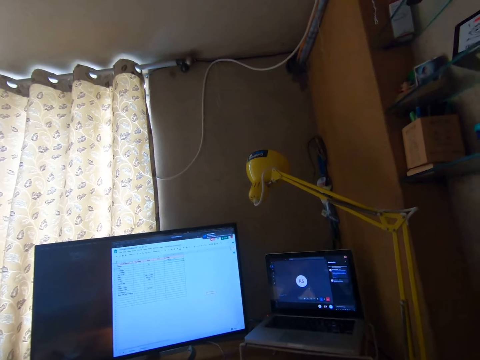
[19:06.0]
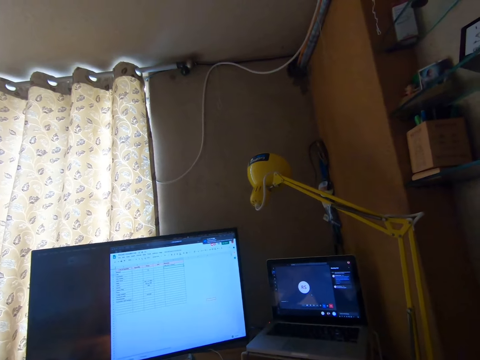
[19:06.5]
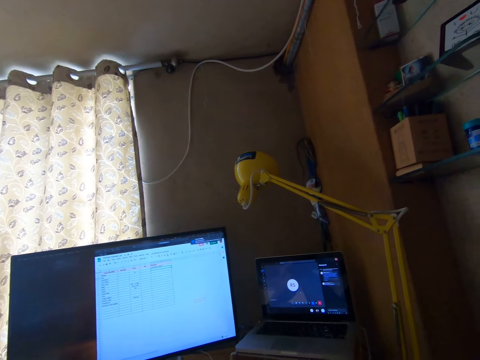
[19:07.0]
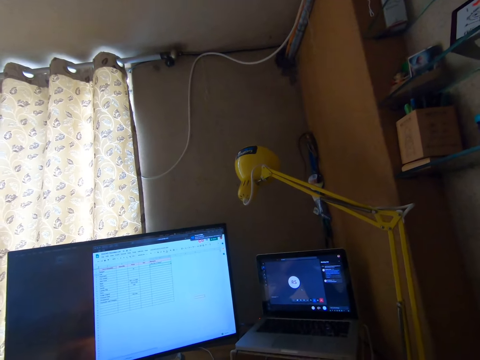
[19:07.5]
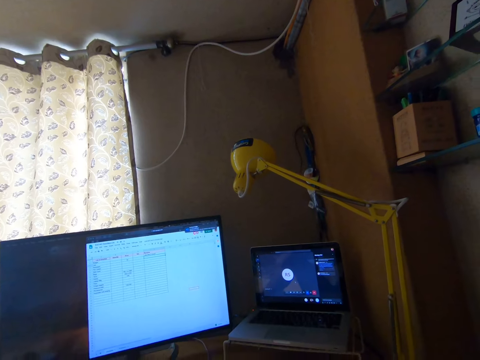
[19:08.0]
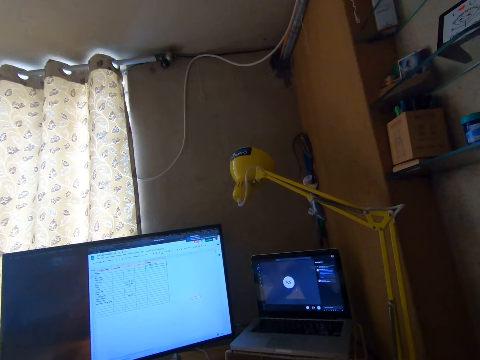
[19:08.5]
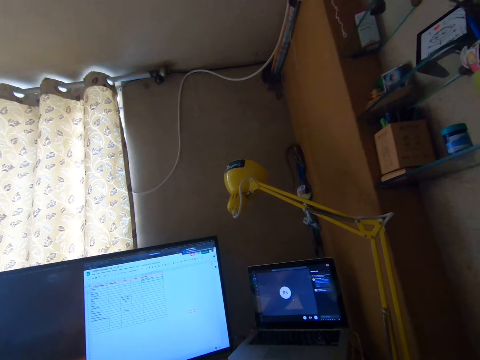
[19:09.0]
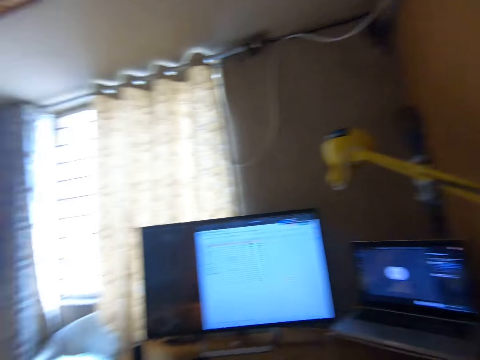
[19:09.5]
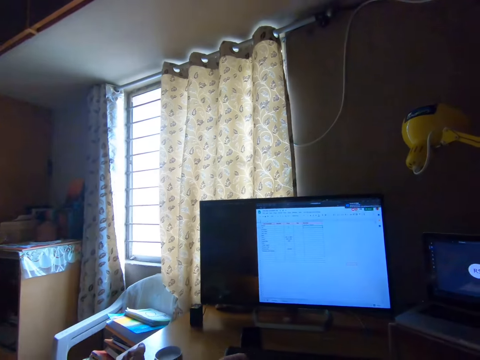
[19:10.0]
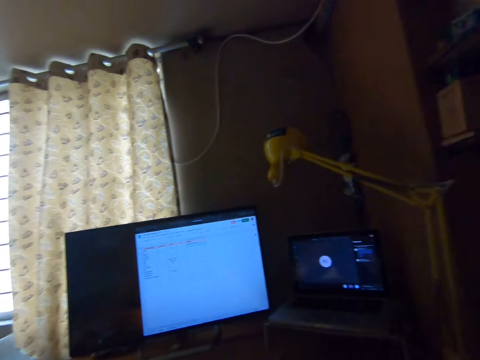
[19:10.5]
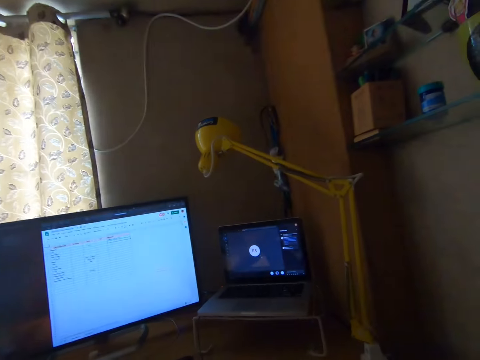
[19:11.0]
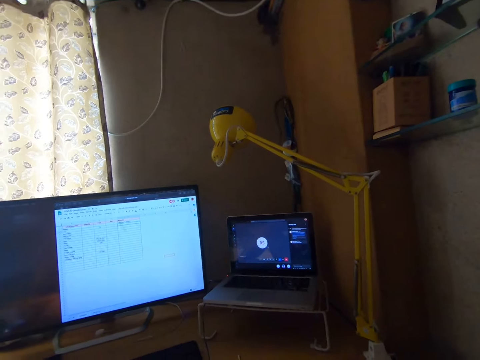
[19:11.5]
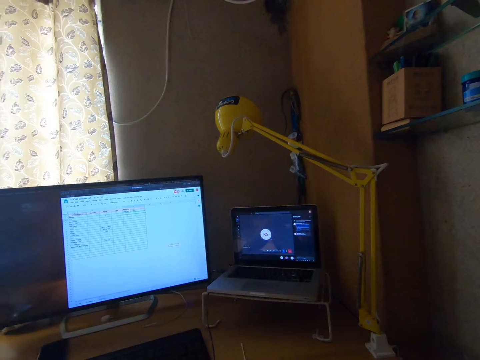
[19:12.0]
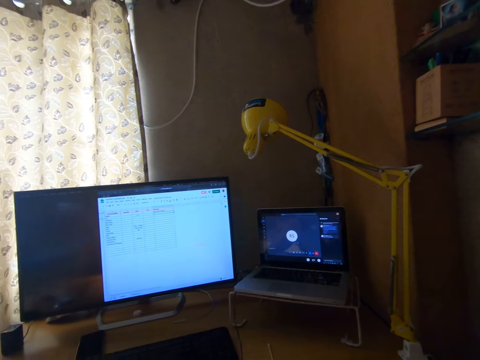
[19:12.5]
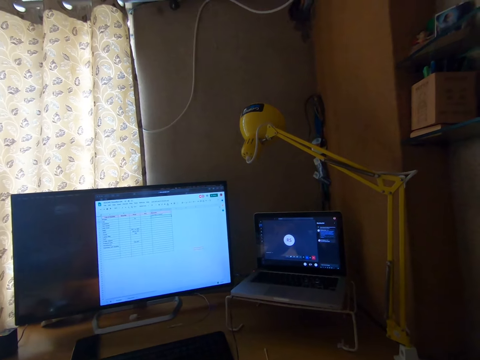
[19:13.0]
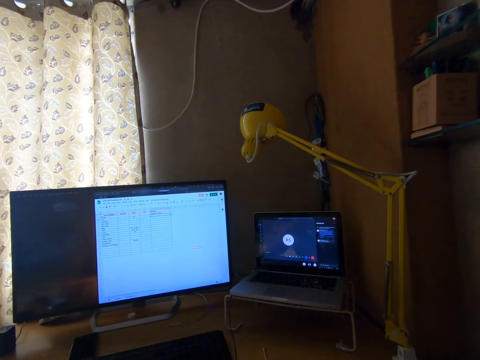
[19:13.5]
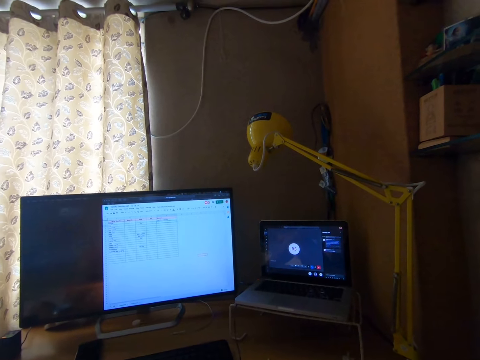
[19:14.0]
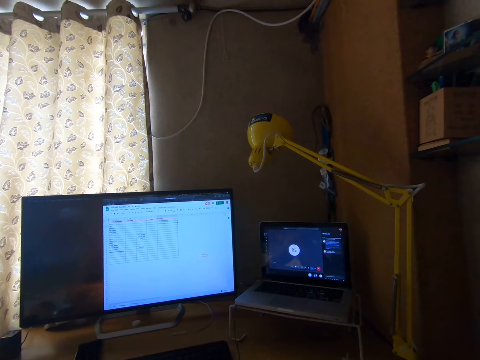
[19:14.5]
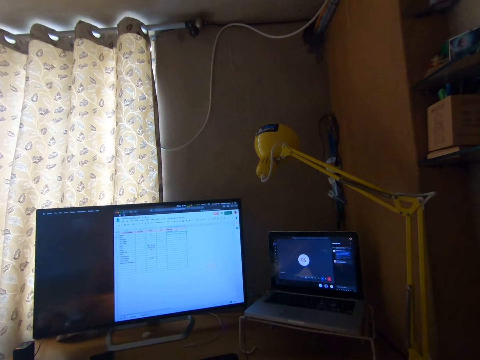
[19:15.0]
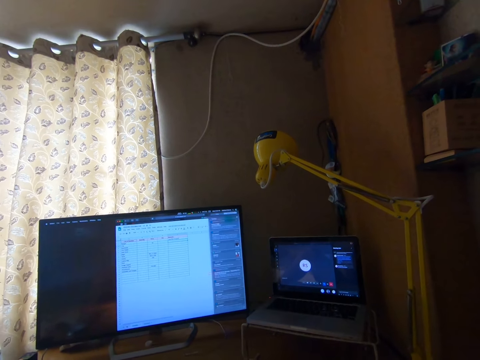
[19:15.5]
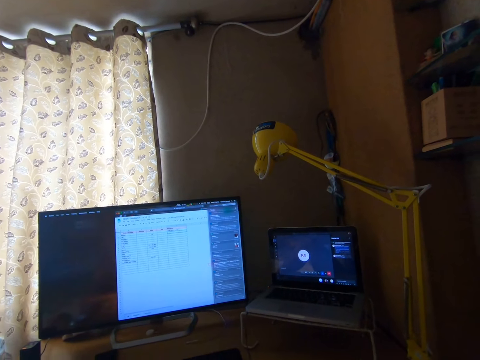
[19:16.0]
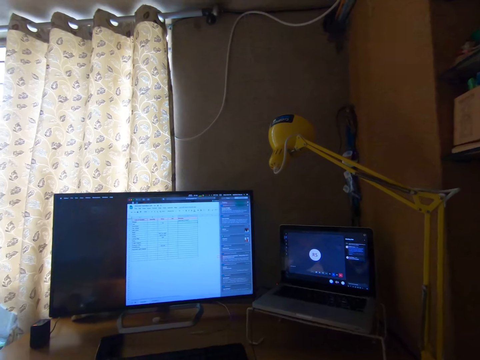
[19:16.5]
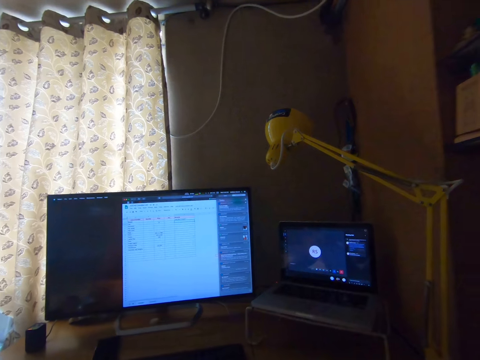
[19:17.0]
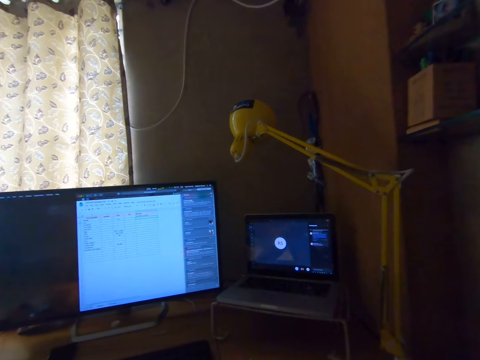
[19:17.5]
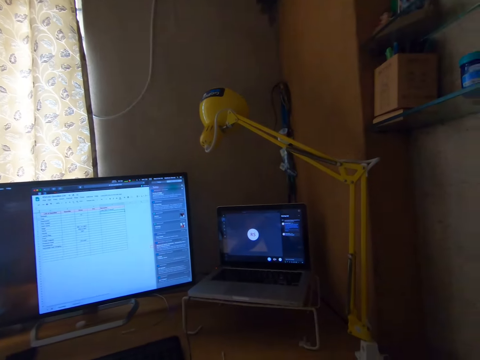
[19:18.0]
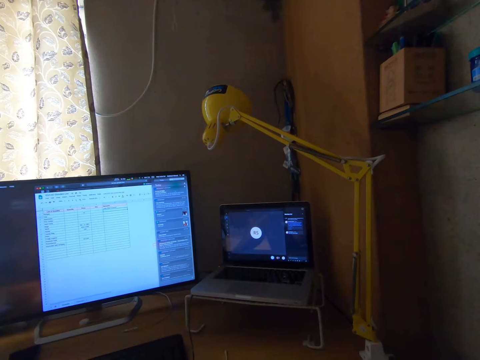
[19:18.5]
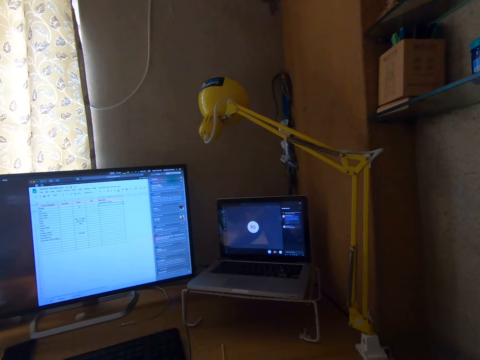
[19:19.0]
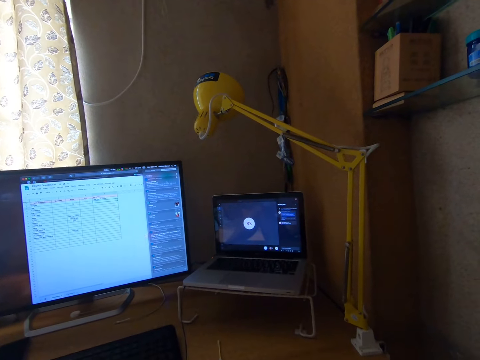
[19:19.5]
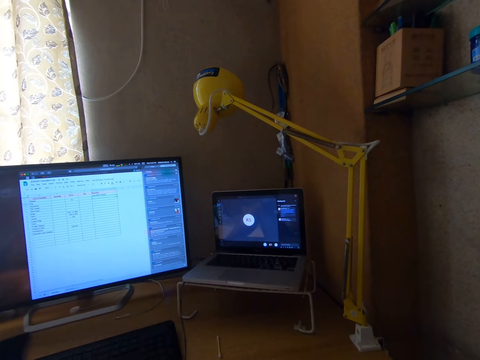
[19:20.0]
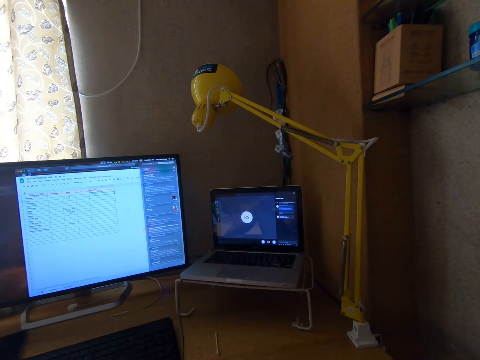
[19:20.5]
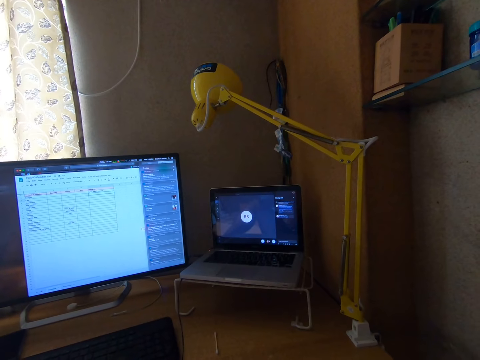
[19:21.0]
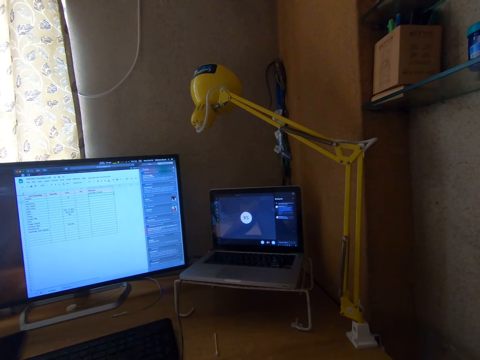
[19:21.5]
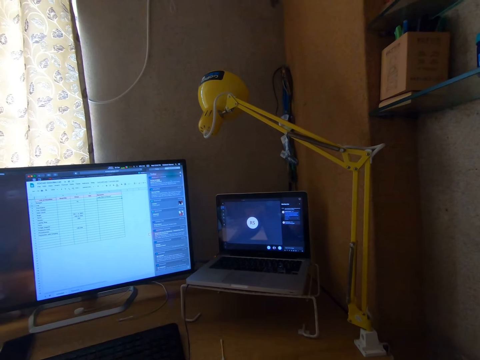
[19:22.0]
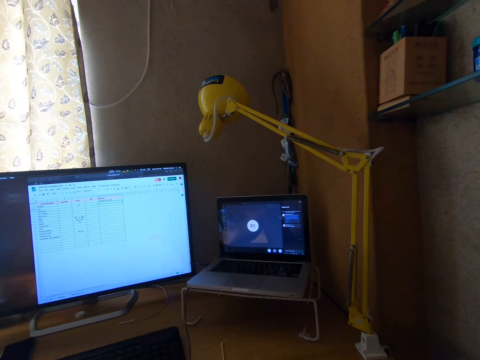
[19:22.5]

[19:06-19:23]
The camera wearer converses with someone. They continue to use the laptop.

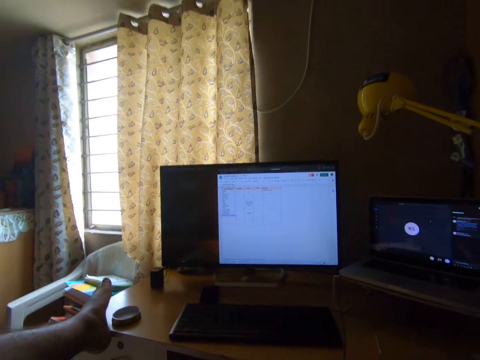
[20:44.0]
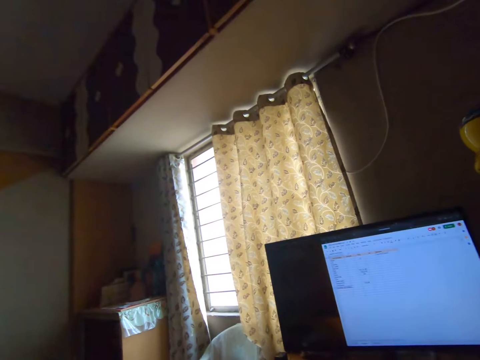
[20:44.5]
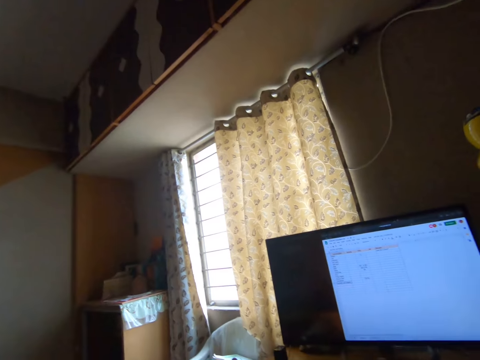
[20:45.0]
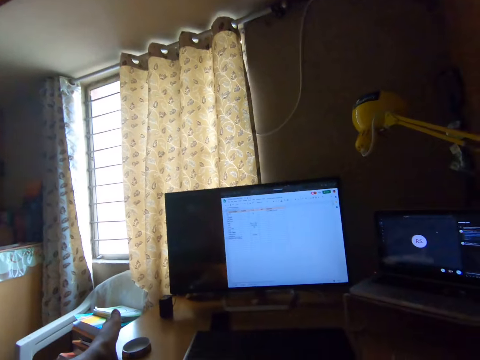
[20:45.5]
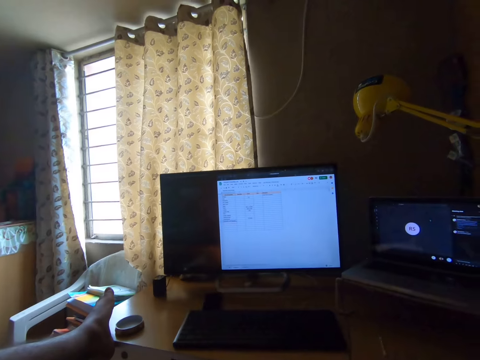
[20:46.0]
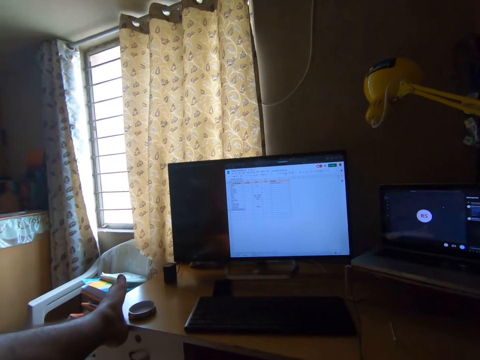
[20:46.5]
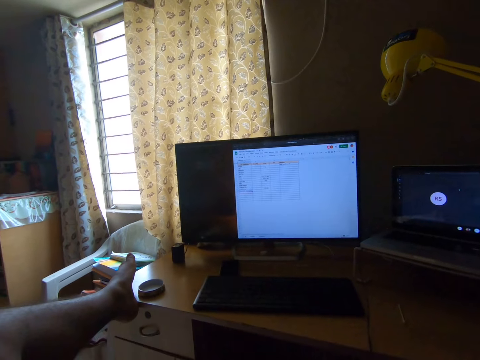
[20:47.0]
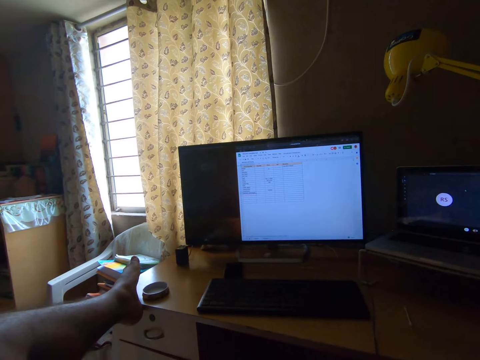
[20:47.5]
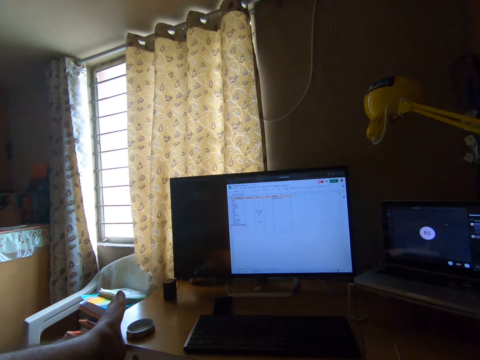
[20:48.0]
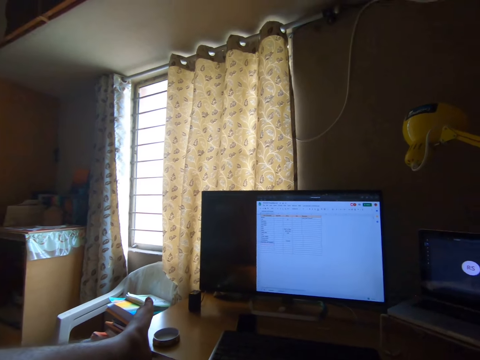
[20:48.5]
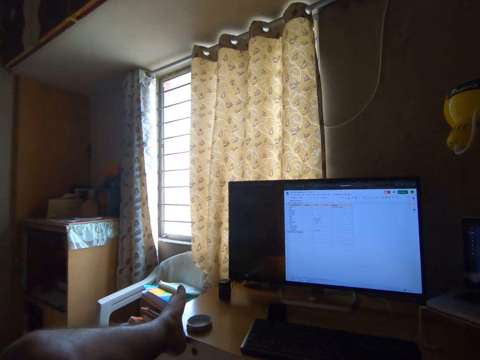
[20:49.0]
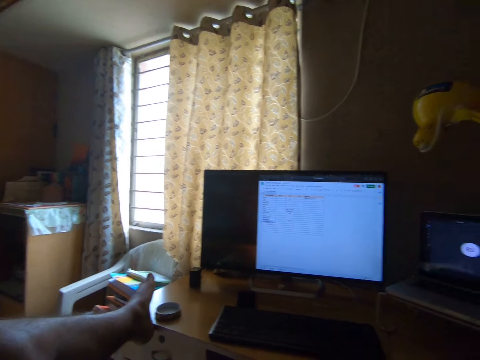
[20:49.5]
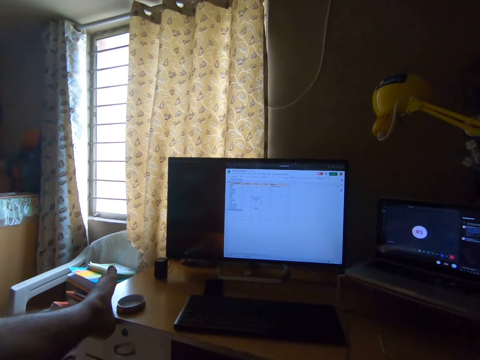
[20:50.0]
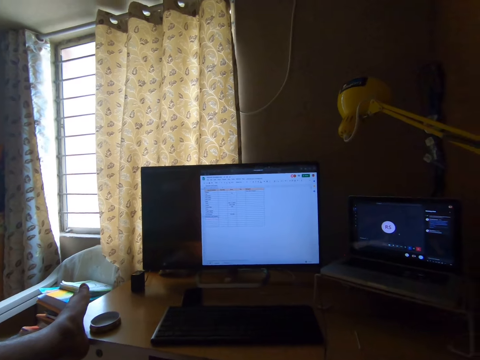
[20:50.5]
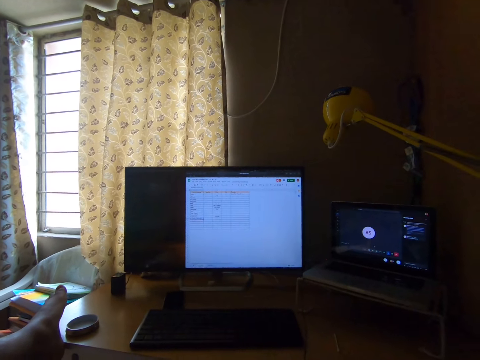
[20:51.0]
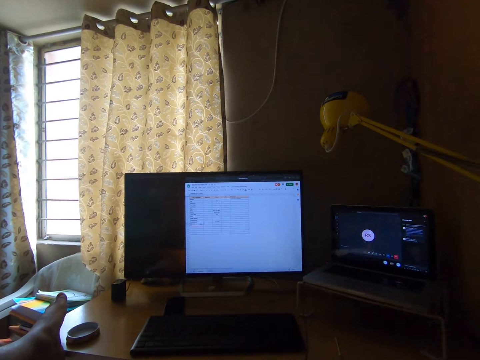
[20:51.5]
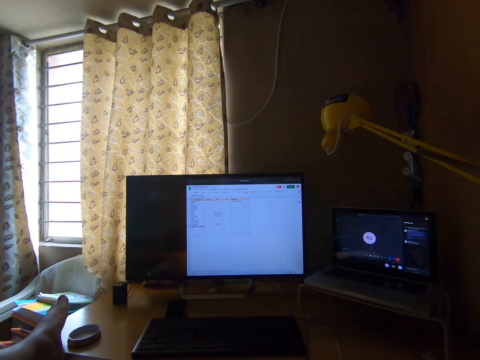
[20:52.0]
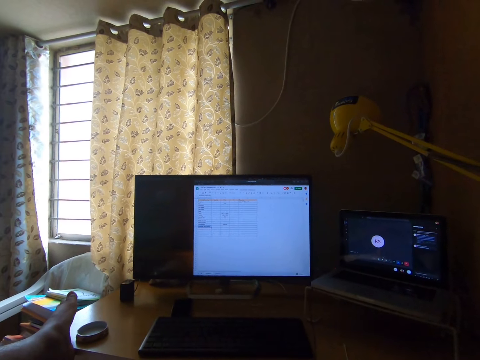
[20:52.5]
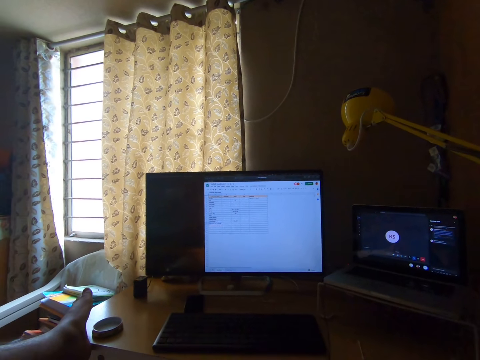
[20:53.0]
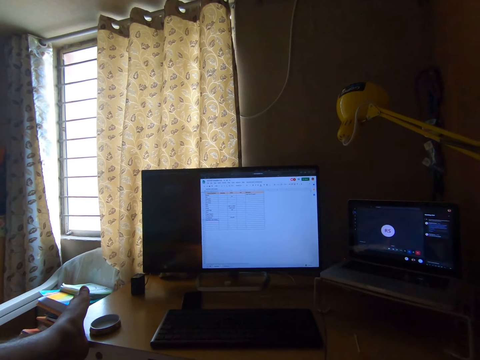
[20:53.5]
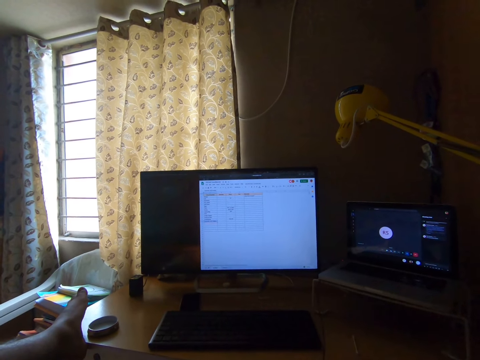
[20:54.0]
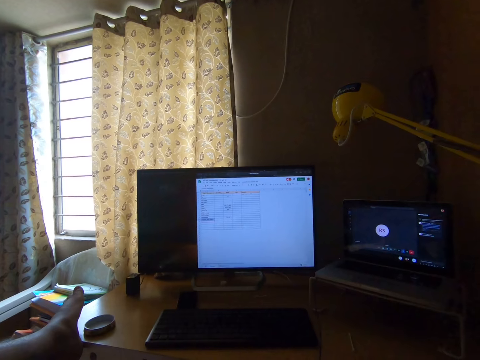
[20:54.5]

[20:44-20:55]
The camera wearer looks around the room. They continue to use the laptop.
